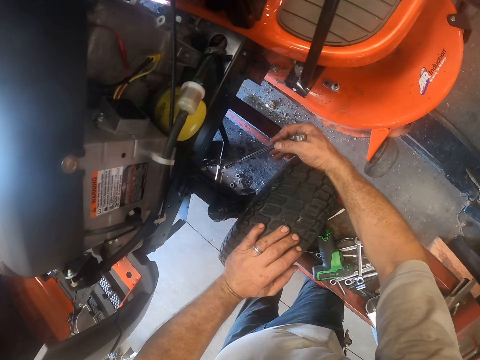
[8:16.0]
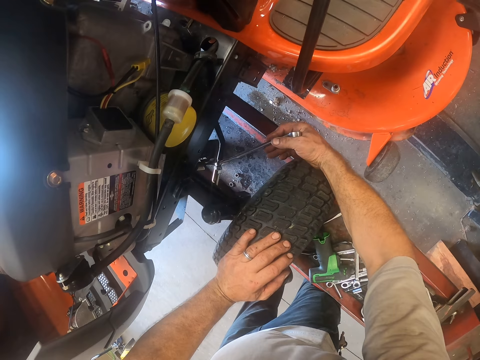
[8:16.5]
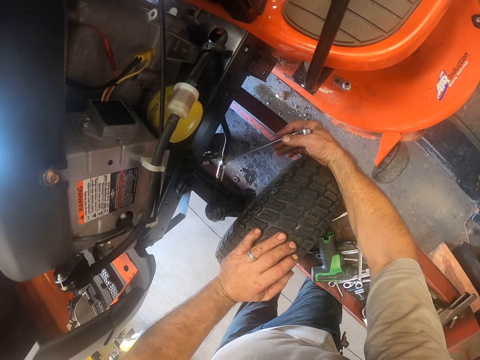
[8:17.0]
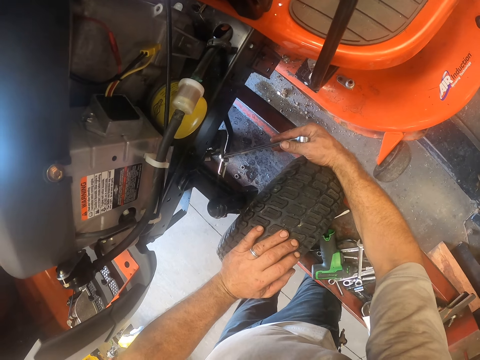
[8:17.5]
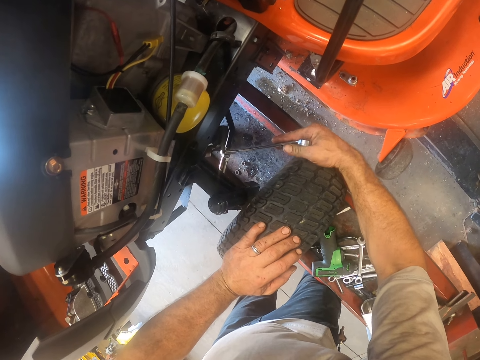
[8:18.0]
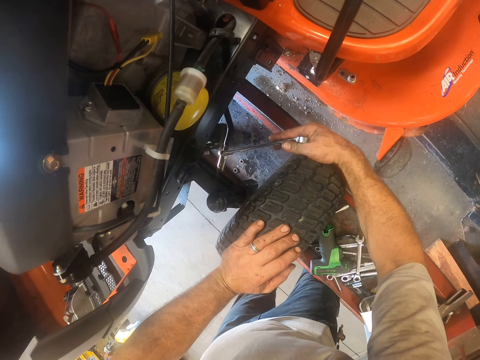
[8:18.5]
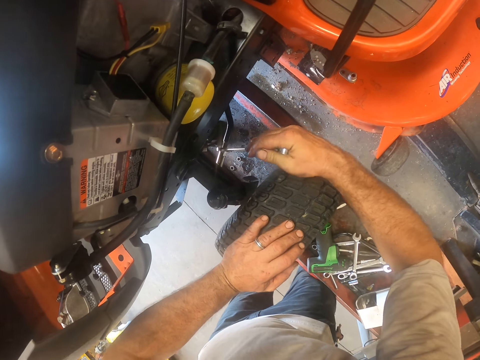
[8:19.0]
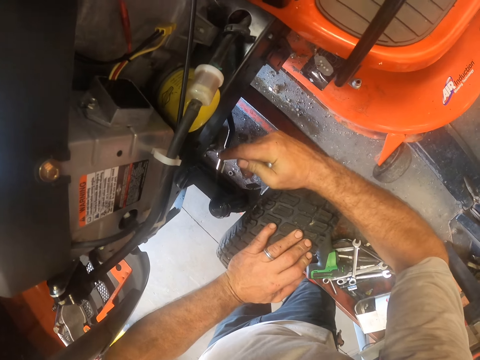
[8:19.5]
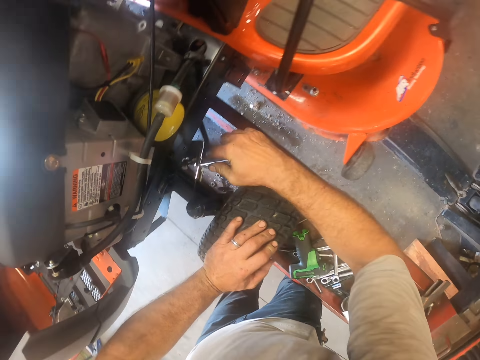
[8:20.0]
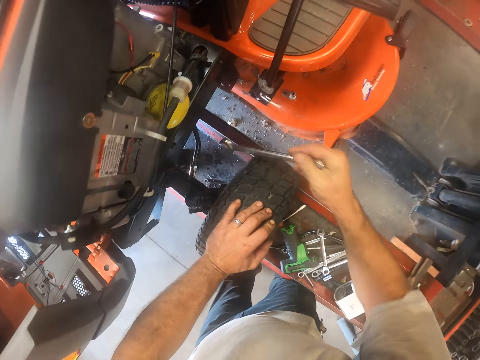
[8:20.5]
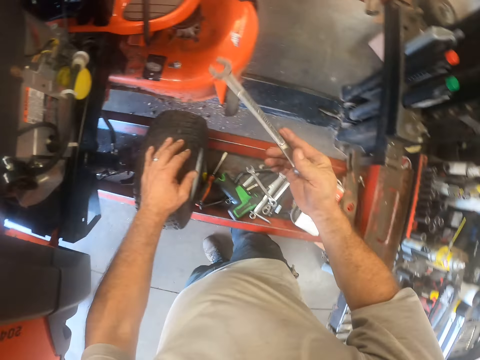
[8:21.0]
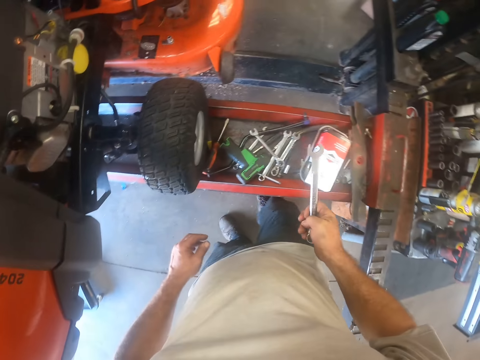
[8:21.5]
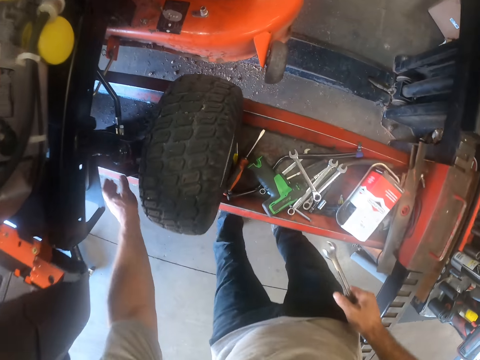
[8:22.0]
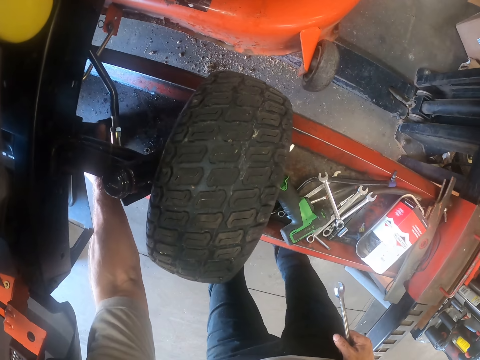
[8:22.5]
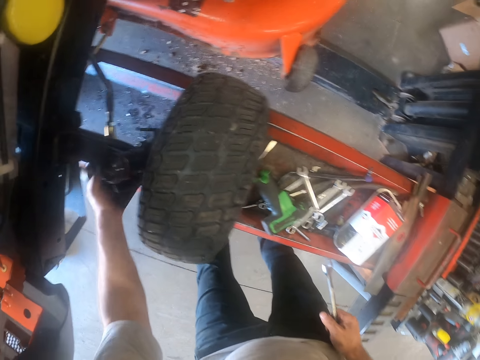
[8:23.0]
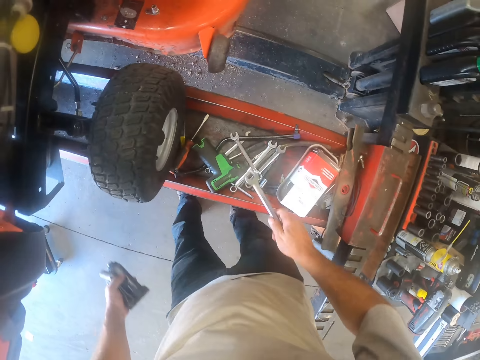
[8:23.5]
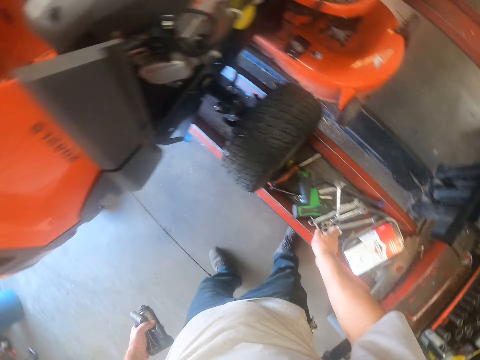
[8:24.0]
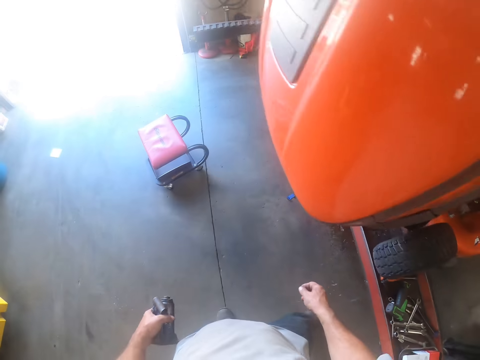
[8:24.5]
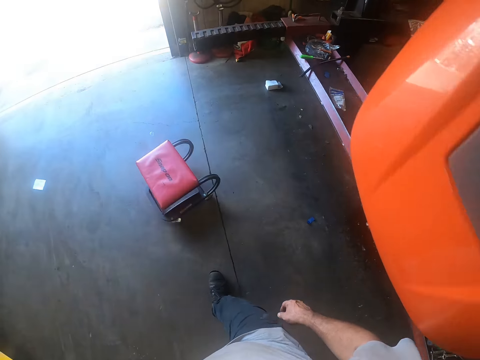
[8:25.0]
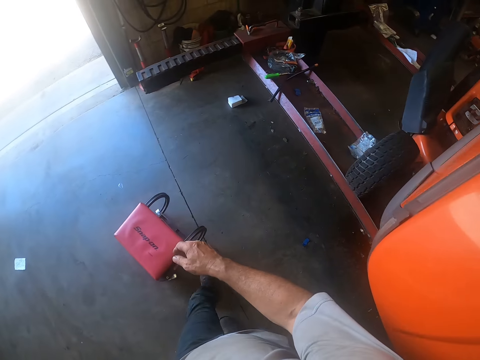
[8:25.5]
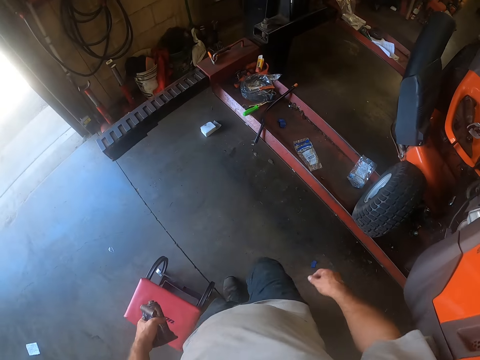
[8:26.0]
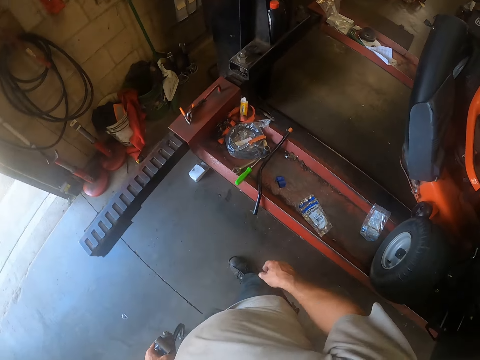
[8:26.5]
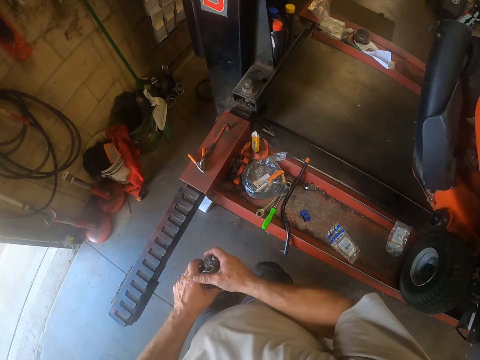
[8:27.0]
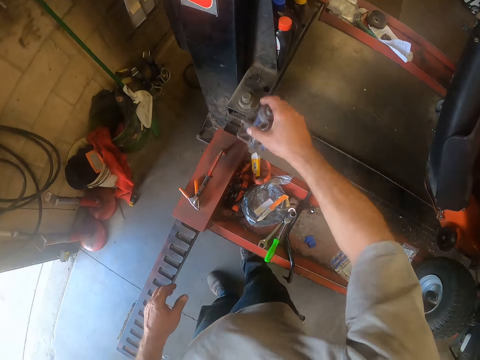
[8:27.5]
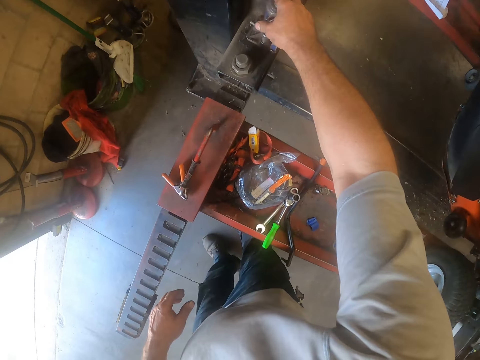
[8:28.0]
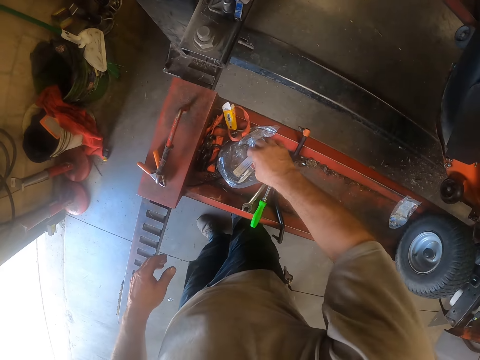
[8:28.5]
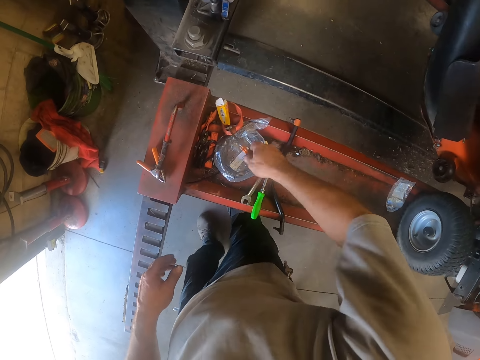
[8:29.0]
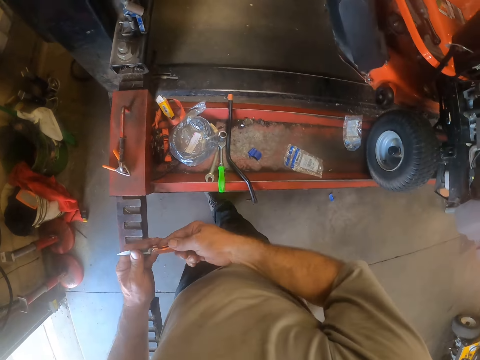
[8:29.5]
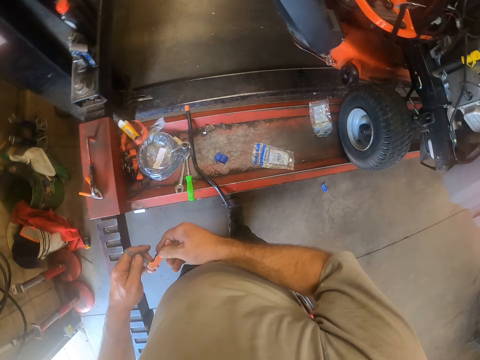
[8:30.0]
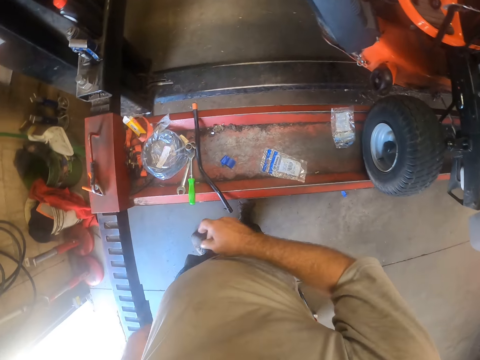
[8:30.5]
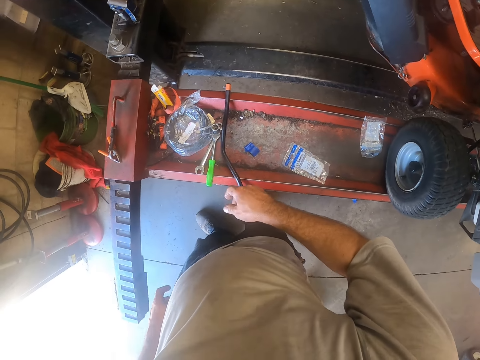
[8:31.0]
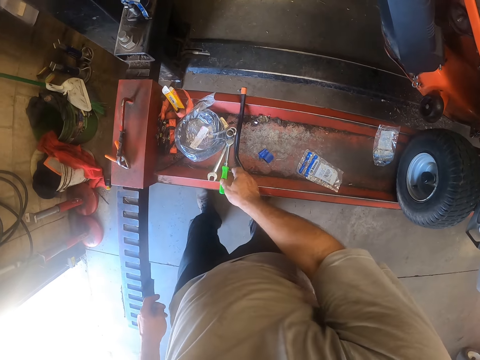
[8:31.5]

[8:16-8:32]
The camera wearer tightens the other ball joint to the other rod on the lawn mower with the other spanner. He holds the spanner. He picks up a jack from the stand with his left hand. He drops the other spanner on the stand. He walks to the other side. He passes the jack to his right hand. He holds something on his right hand. He drops the jack on the stand. He picks up a pocket knife from the stand with his right hand. He closes the knife with his left hand. He passes the knife to his left hand. He drops the knife in his other back pocket.

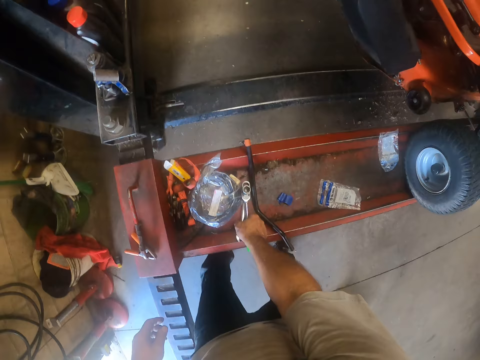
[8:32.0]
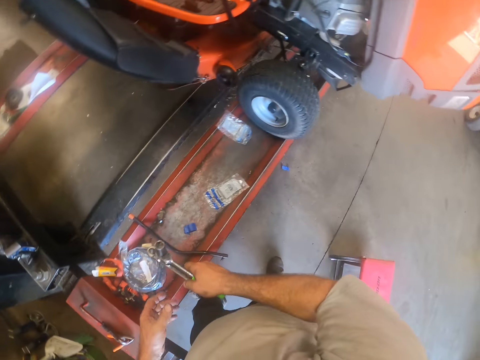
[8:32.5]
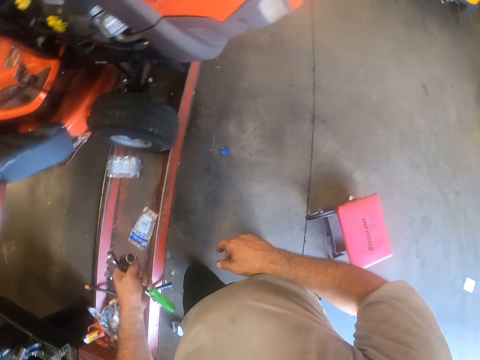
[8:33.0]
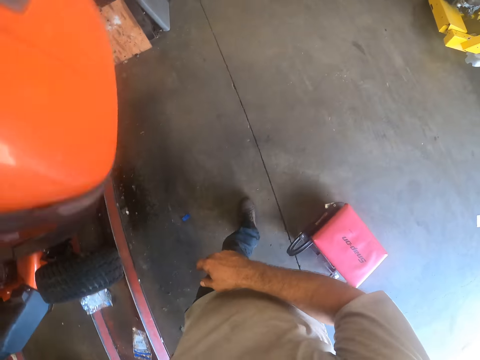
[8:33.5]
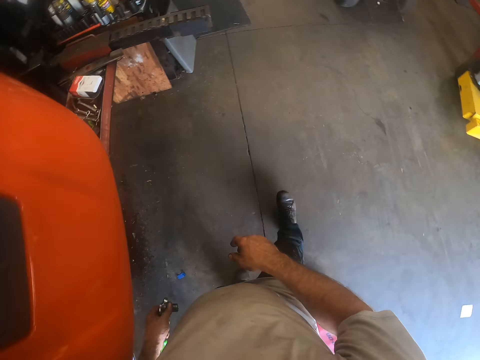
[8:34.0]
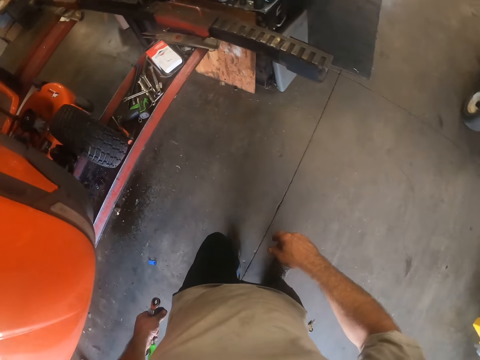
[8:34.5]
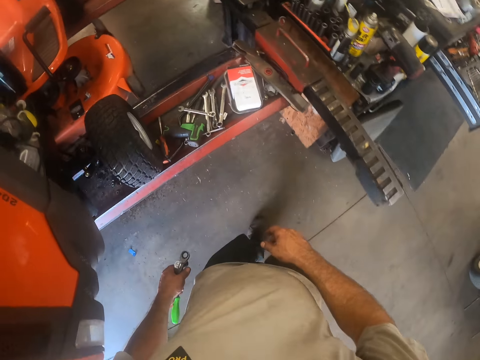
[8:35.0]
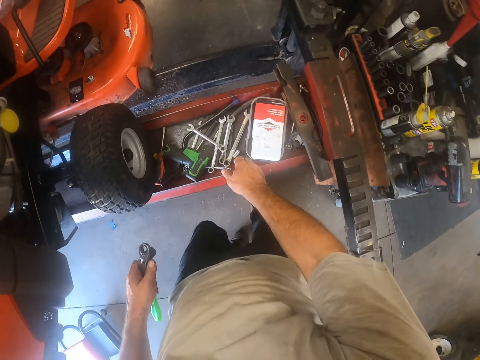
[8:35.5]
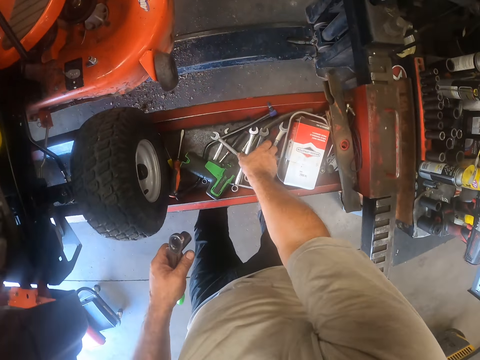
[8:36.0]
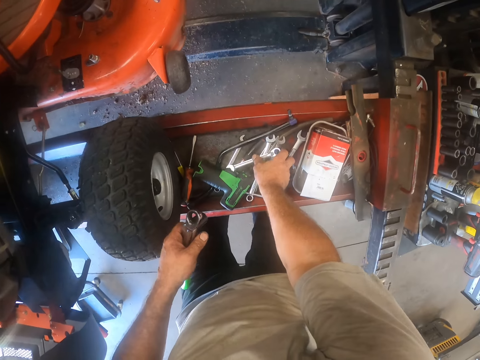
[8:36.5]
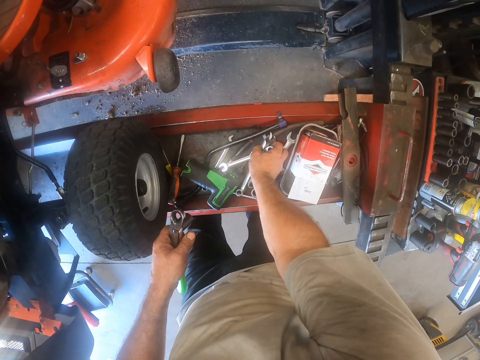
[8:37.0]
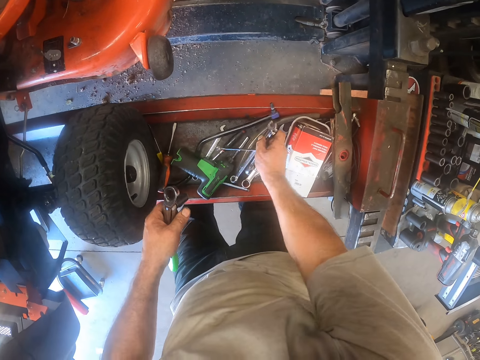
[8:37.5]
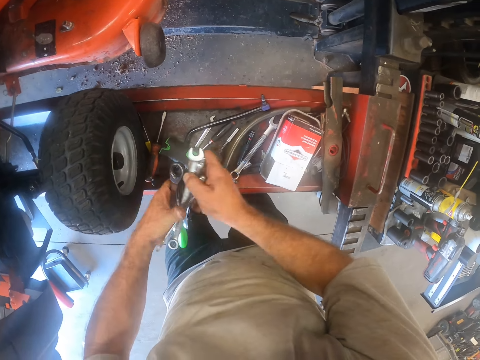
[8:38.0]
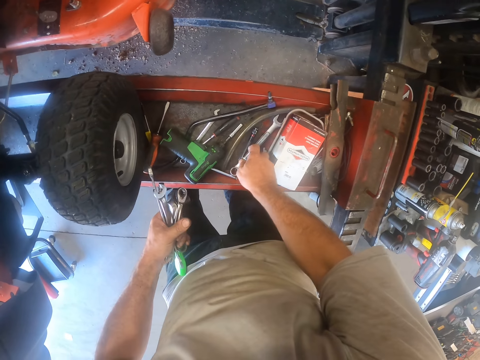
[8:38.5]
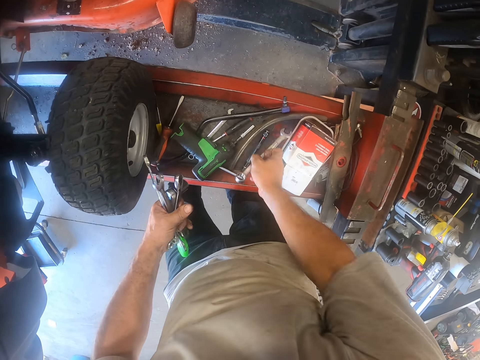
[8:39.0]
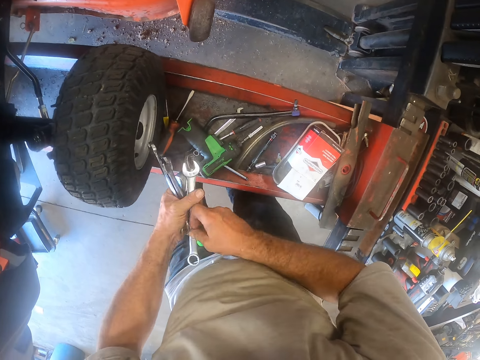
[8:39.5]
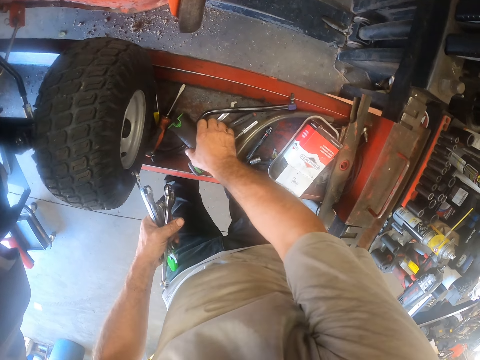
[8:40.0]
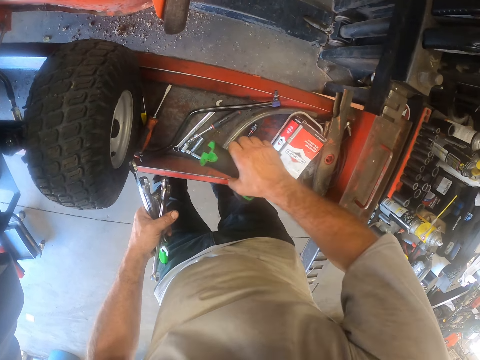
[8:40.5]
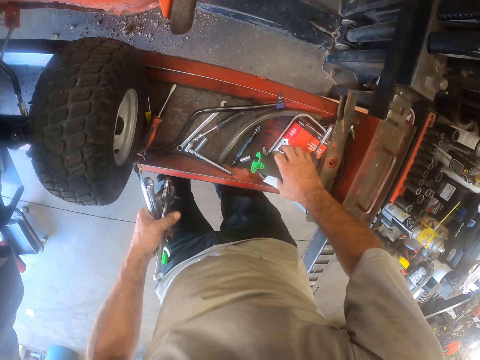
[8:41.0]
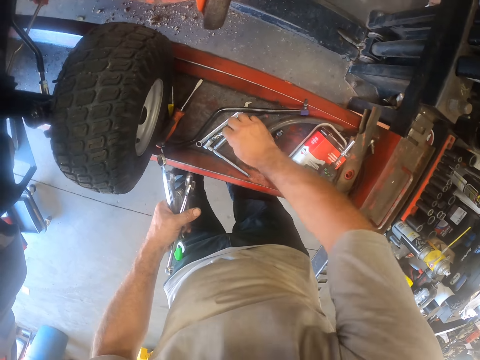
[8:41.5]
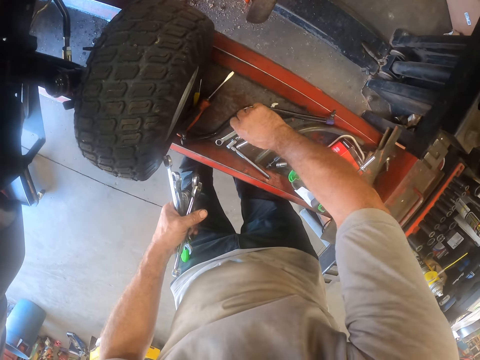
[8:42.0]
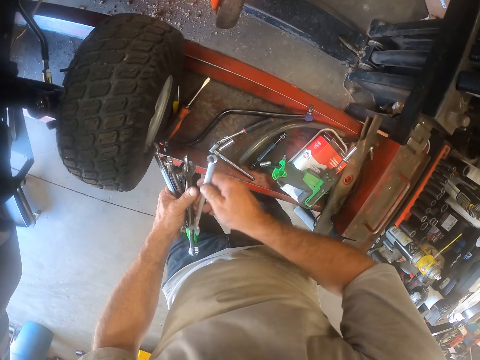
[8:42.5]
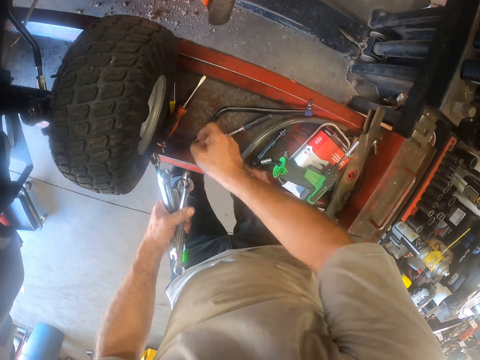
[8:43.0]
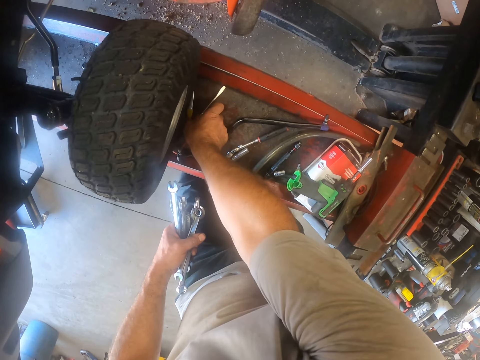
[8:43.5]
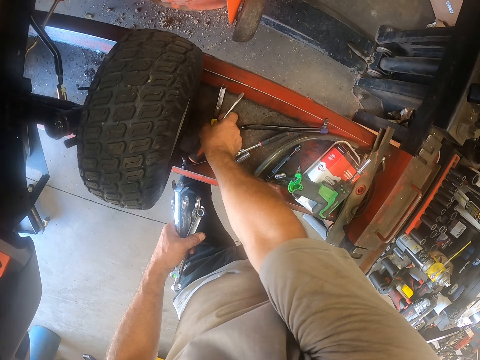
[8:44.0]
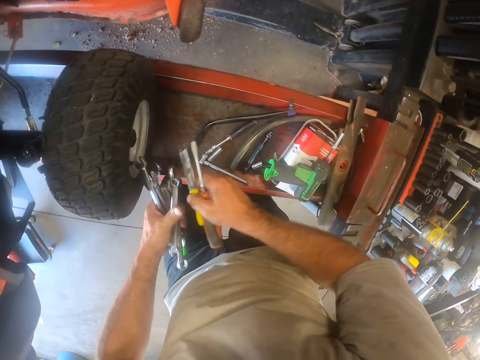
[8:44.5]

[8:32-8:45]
The camera wearer picks up some tools, the socket spanner and spanner, from the stand with his right hand. He holds the socket spanner and spanner on his left hand. He passes the tools to his left hand. He walks to the other side. He picks up some other tools, the spanners, from the stand with his right hand. He holds the spanners on his left hand. He passes the other tools to his left hand. He picks up another spanner from the stand with his right hand. He passes the other spanner to his left hand. He holds the spanners on his left hand. He picks up a power screwdriver from the stand with his right hand. He drops the power screwdriver on a pack on the stand. He picks up another spanner from the stand with his right hand. He holds the spanner on his left hand. He passes the other spanner to his left hand. He picks up some other tools, the screwdriver, from the stand with his right hand.
